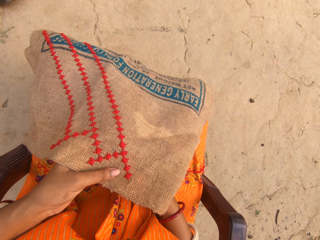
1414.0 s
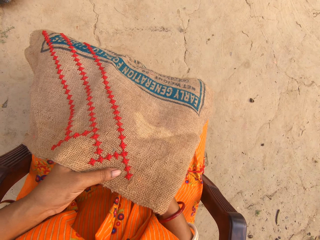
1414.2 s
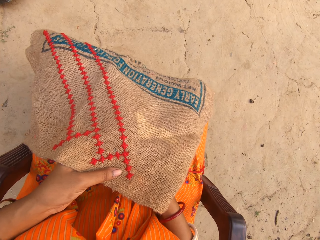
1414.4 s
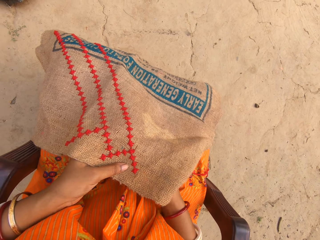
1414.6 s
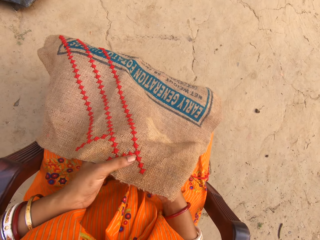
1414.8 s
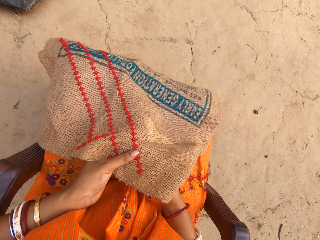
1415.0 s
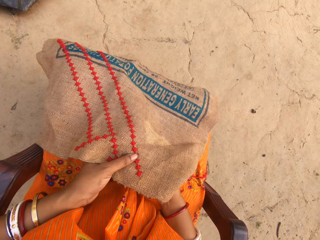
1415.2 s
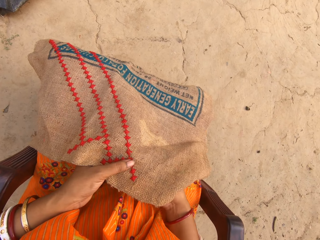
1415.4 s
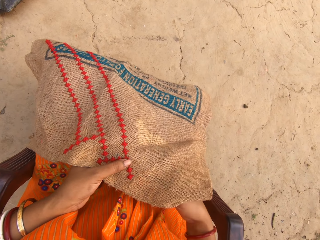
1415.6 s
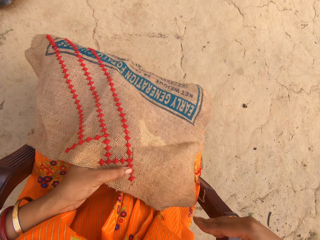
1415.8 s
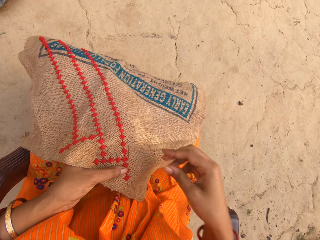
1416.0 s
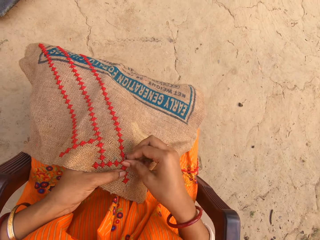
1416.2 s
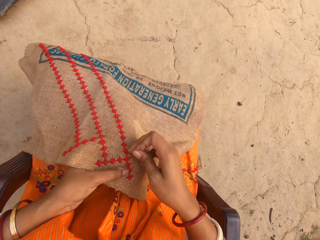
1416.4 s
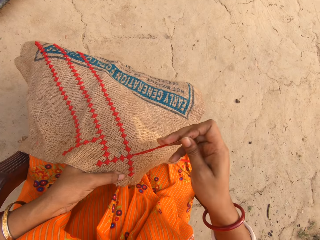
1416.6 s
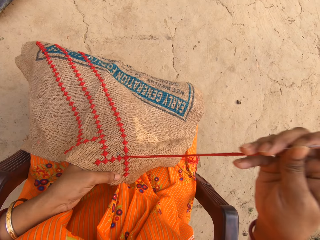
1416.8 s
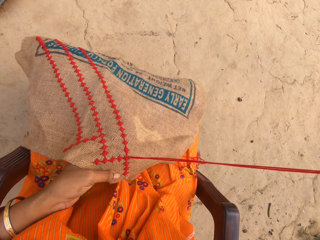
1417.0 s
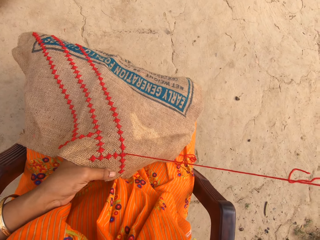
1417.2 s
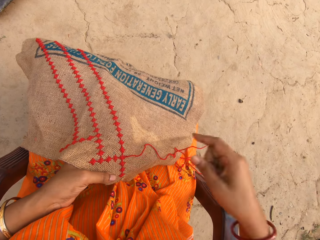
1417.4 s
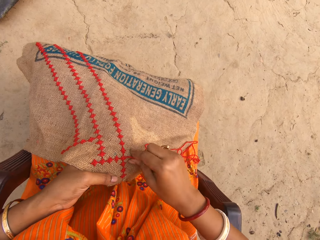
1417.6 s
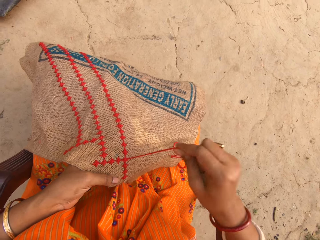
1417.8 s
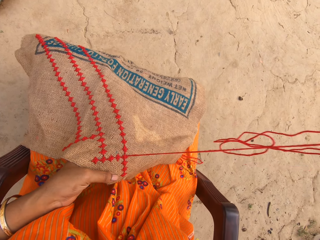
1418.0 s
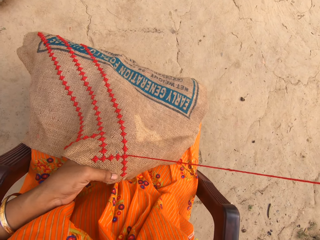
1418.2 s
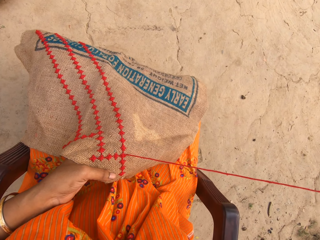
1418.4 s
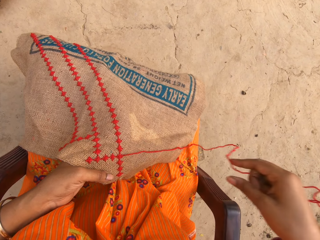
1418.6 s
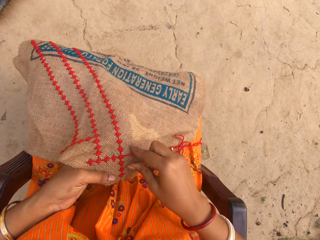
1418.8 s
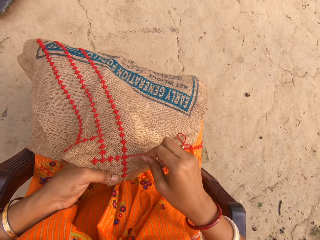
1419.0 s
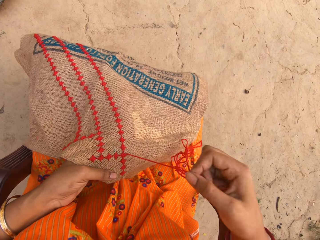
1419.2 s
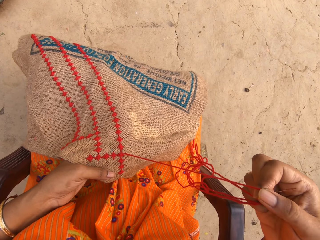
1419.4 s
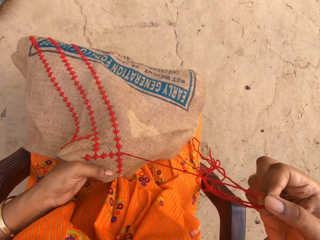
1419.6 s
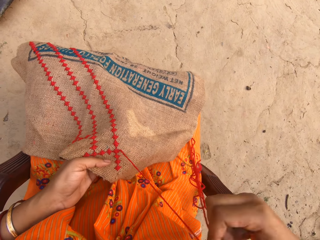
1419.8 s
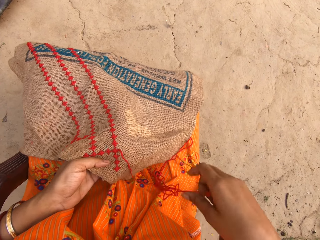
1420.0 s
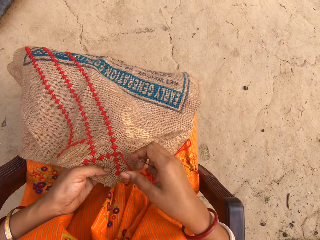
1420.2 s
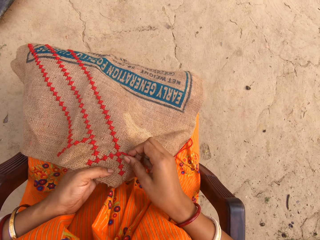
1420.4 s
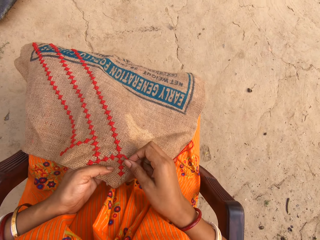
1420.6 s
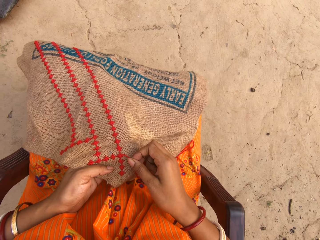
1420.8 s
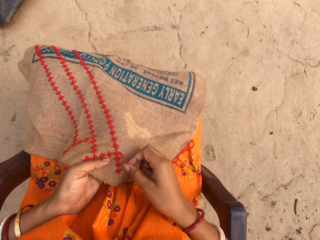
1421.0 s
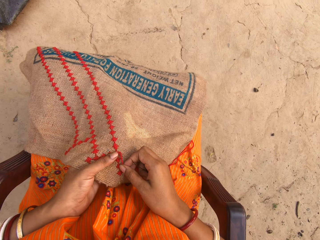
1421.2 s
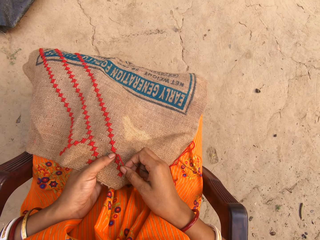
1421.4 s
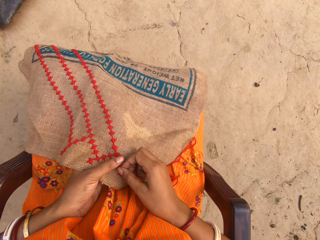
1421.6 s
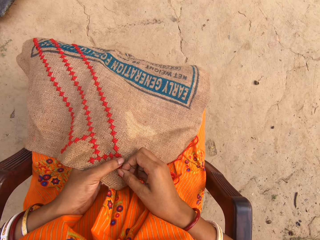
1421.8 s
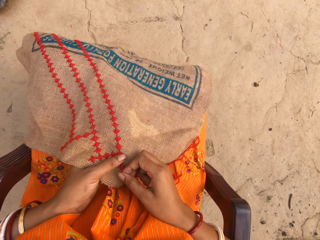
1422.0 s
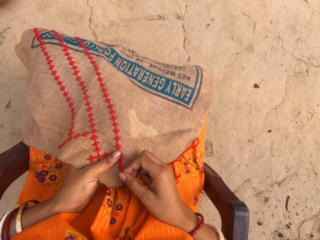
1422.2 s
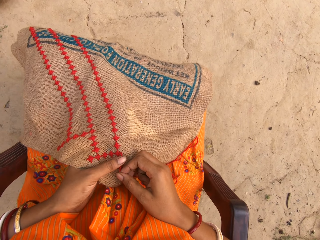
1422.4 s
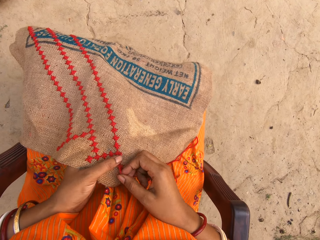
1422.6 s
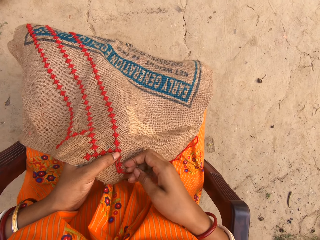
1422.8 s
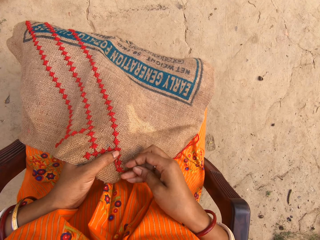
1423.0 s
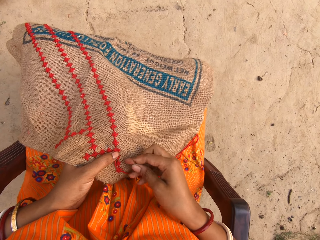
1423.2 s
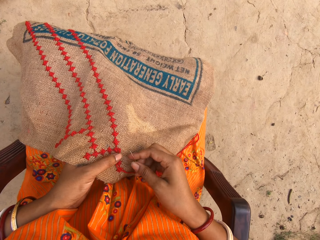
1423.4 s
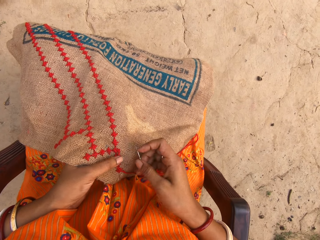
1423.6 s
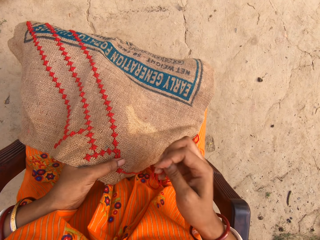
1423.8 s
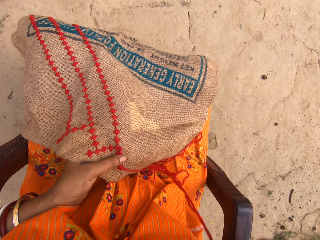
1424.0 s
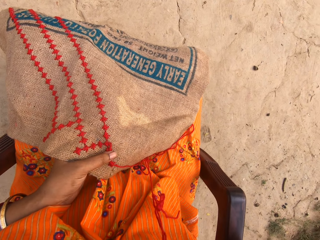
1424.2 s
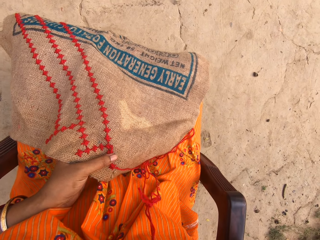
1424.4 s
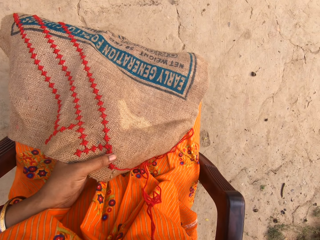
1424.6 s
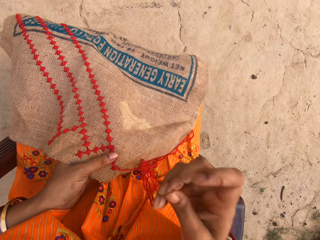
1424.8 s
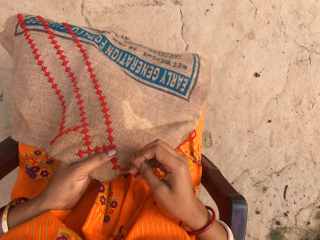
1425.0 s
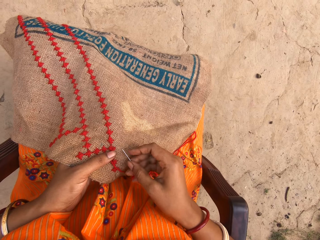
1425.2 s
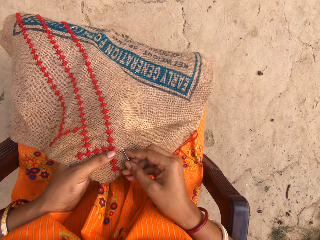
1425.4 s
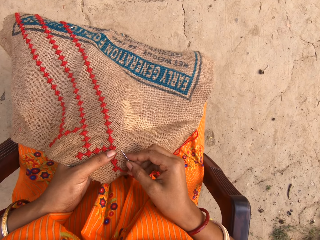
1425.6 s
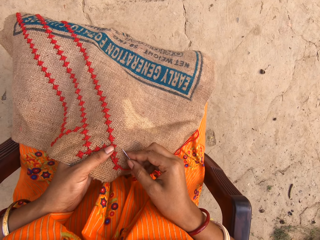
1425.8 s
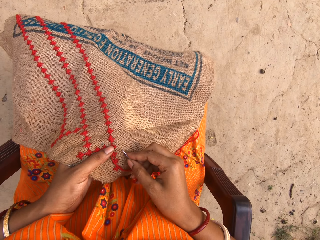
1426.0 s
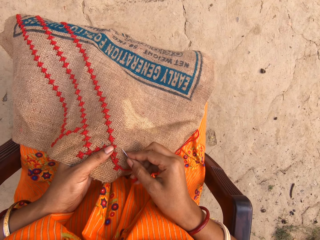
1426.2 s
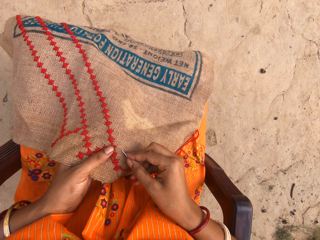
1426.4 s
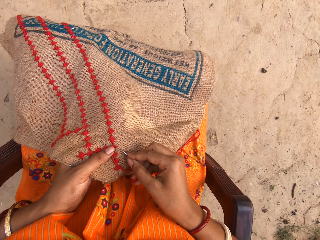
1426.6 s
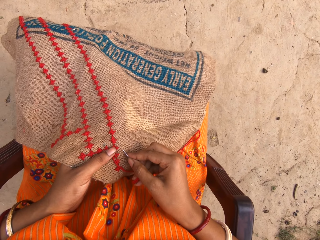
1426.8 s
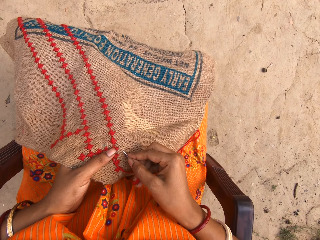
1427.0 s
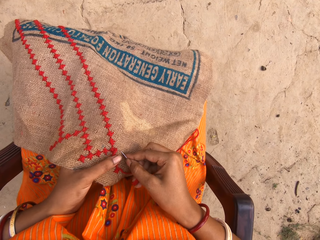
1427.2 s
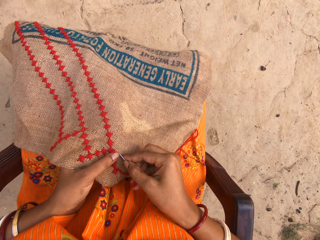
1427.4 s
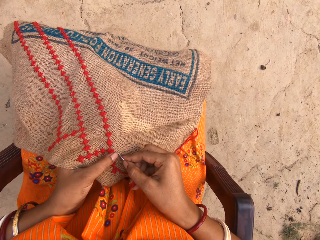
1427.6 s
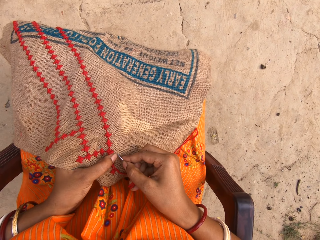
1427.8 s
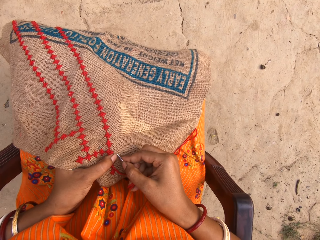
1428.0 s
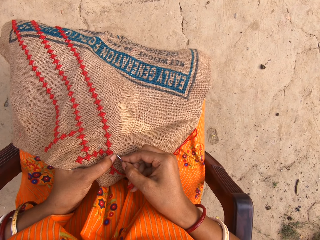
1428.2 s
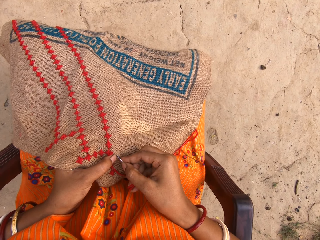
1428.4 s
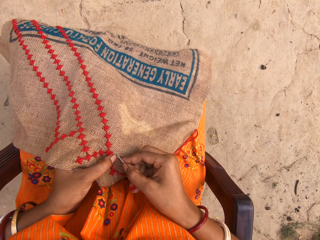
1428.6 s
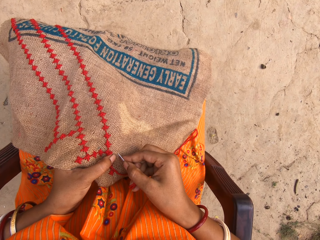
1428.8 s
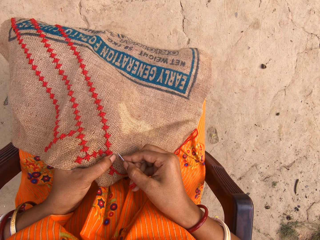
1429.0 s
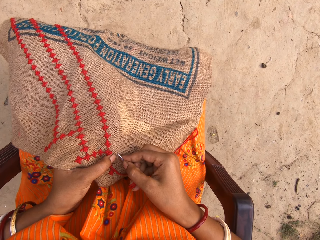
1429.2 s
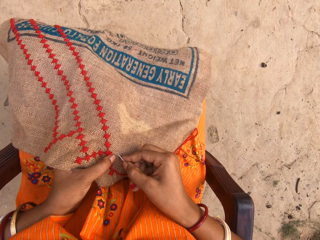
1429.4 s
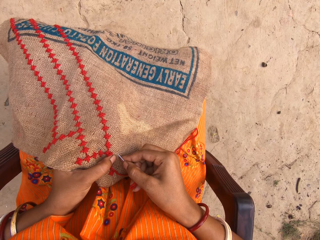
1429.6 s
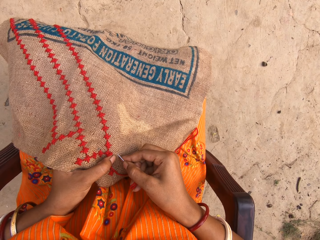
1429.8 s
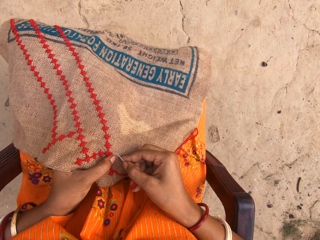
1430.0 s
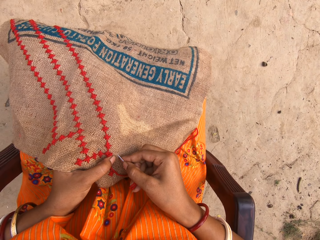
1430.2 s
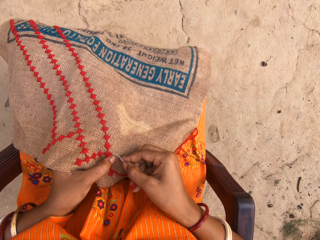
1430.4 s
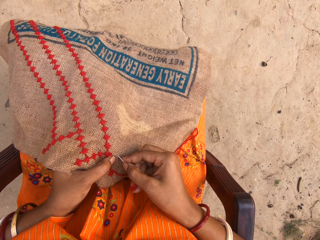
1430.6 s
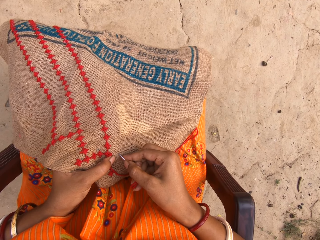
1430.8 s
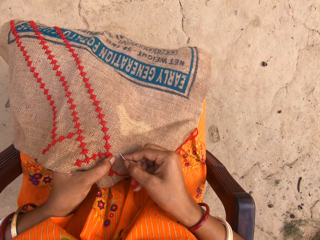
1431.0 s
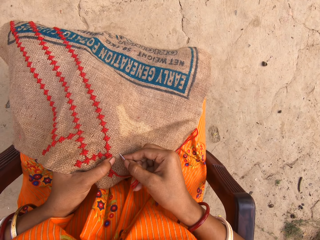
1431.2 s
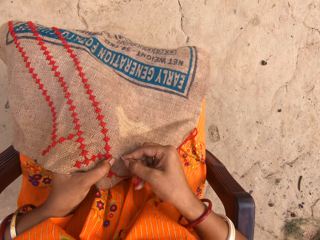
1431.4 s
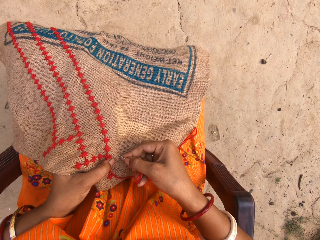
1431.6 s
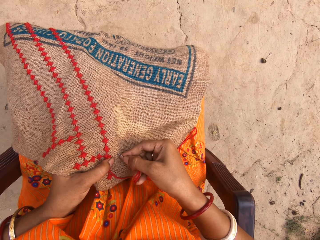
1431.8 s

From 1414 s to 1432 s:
The camera wearer knits fabric. They raise a hand. They knit fabric.

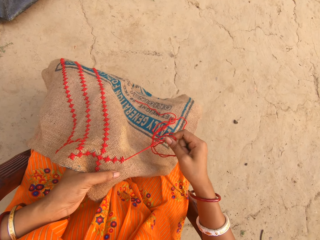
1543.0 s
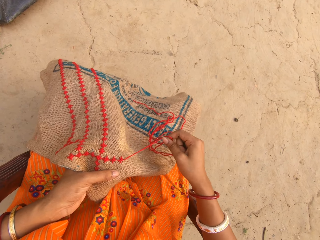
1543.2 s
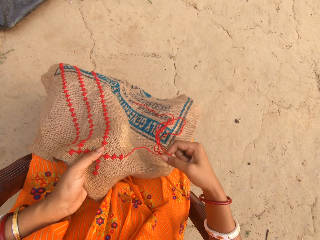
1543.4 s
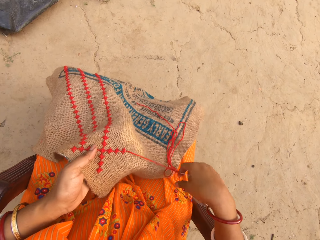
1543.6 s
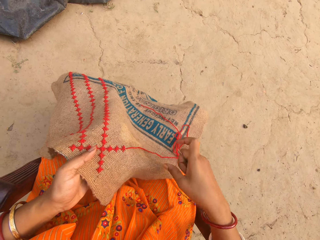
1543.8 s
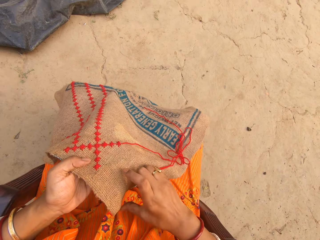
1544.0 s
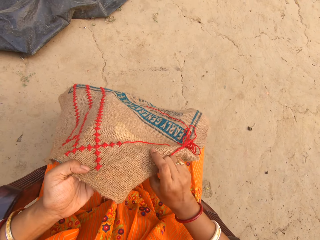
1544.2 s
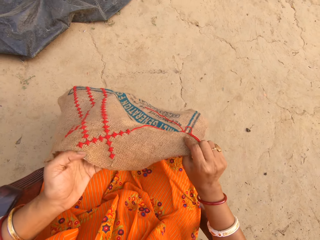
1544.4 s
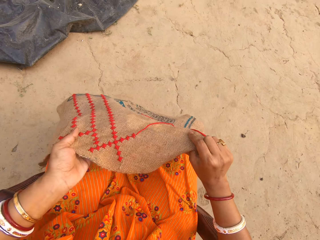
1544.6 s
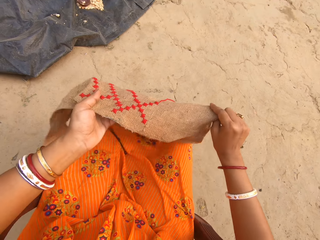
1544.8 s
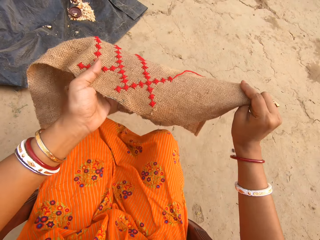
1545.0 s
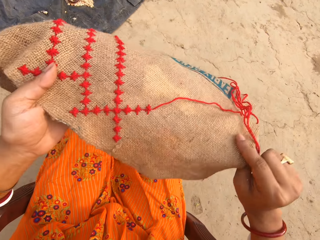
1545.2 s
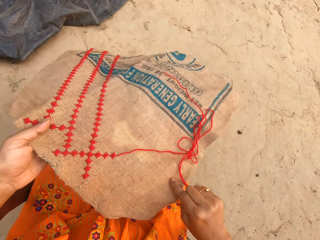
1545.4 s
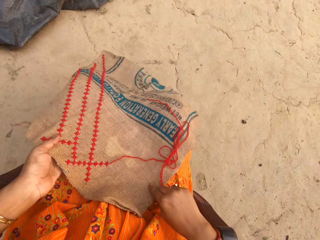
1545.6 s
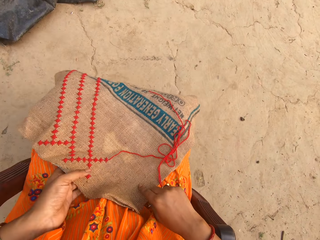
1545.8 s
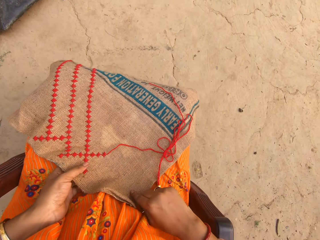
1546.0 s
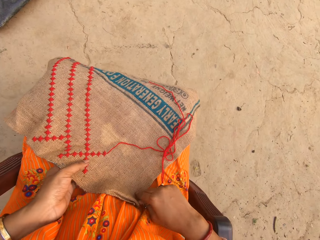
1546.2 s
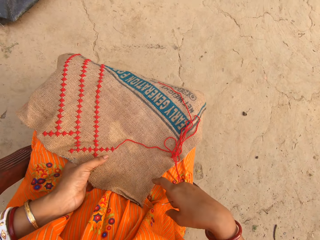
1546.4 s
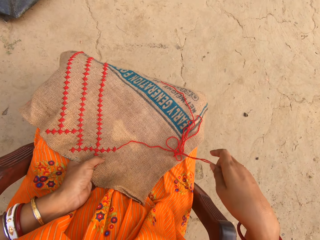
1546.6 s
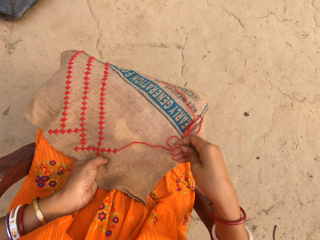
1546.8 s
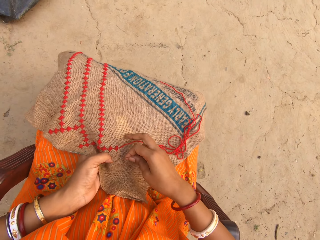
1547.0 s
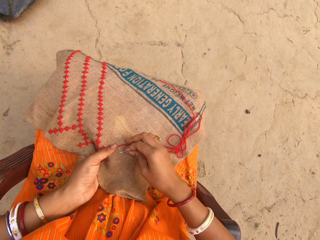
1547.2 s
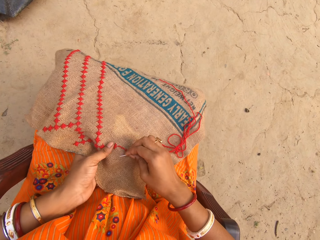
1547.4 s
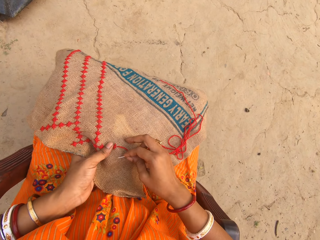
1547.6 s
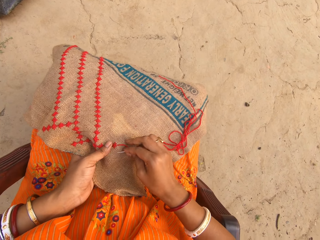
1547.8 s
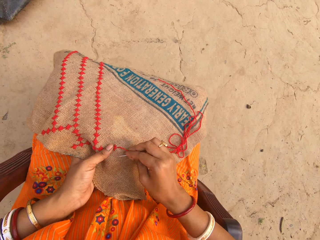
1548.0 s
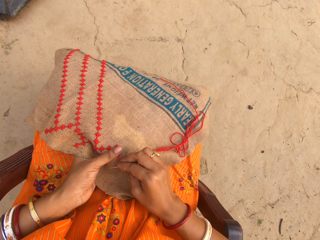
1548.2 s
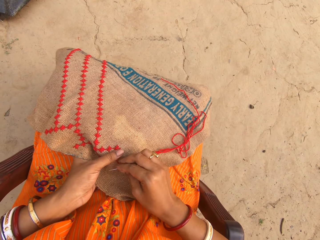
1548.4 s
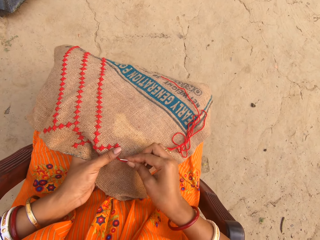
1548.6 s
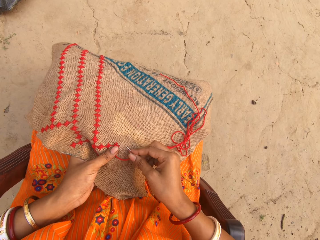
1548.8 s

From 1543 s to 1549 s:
The camera wearer lifts the cloth from her legs with both hands. She adjusts the fabric. She drops the cloth on her legs with both hands. She sews the cloth in her left hand with the needle and thread in her right hand.
